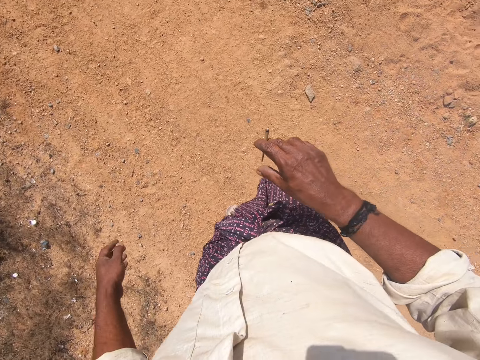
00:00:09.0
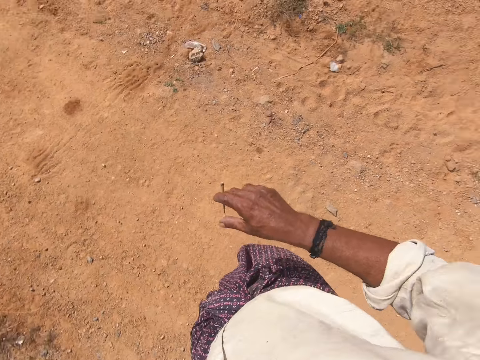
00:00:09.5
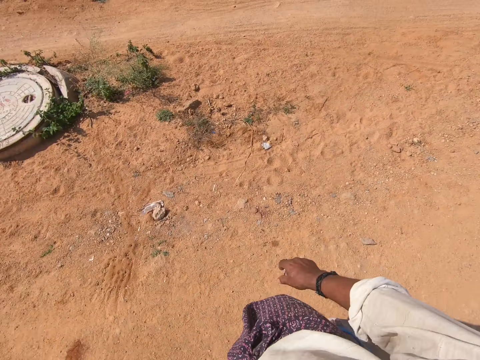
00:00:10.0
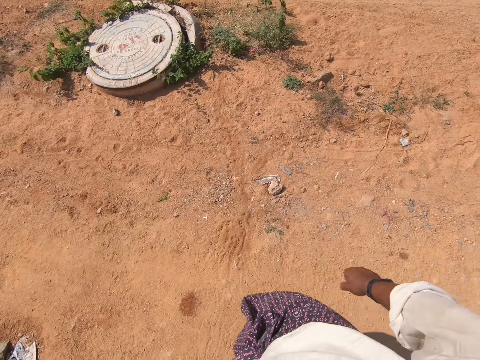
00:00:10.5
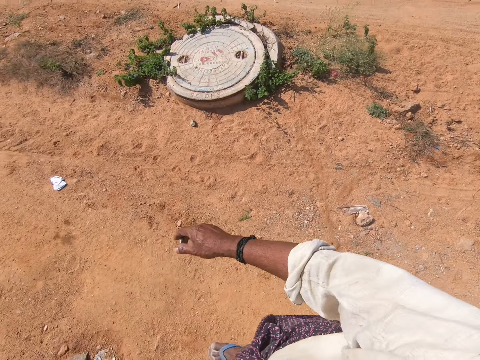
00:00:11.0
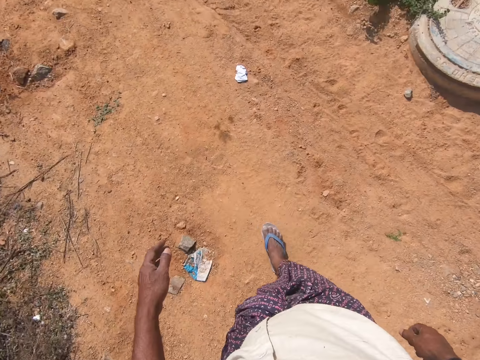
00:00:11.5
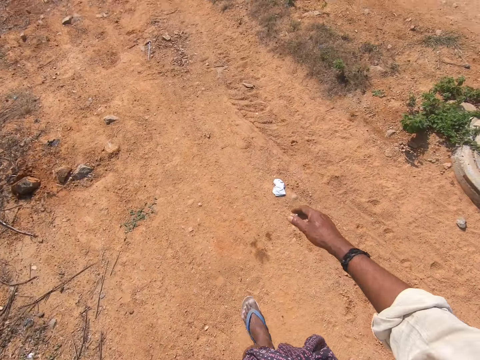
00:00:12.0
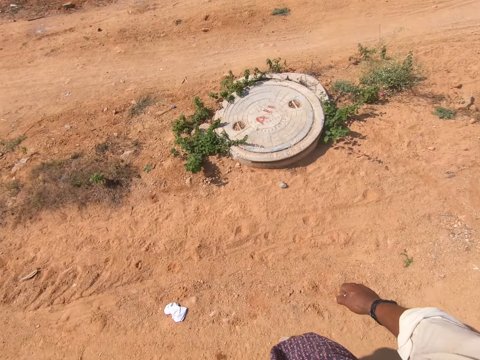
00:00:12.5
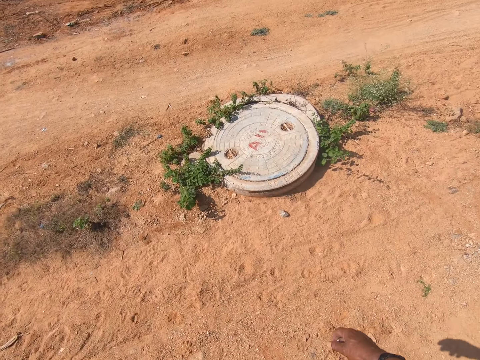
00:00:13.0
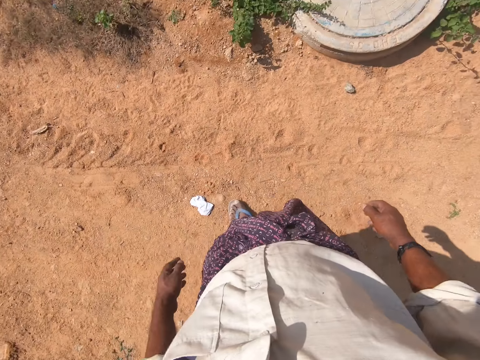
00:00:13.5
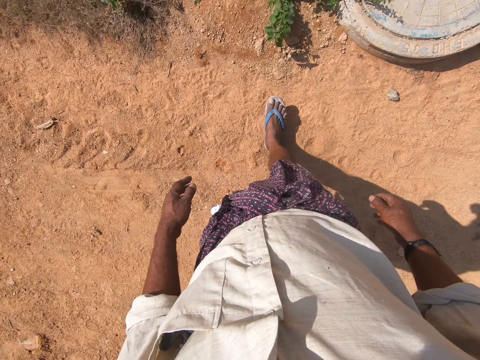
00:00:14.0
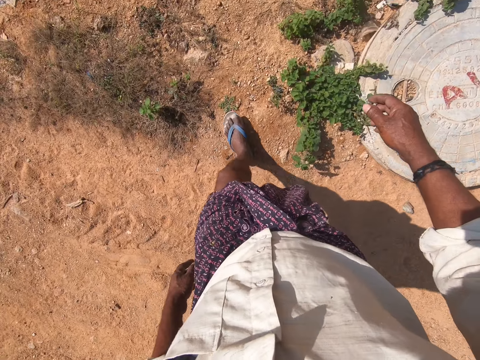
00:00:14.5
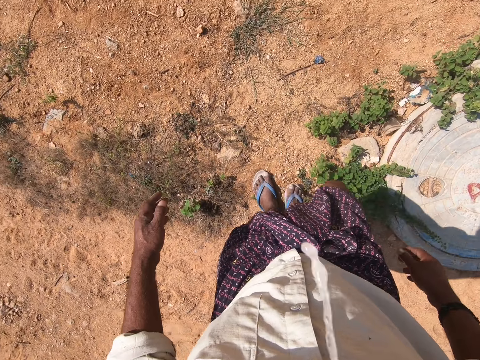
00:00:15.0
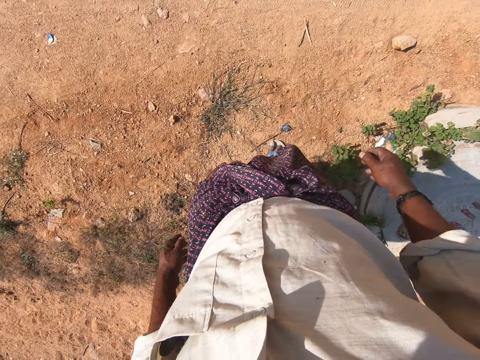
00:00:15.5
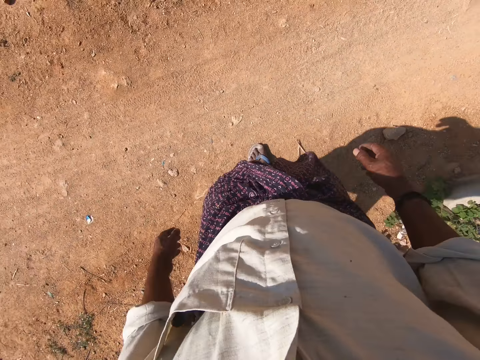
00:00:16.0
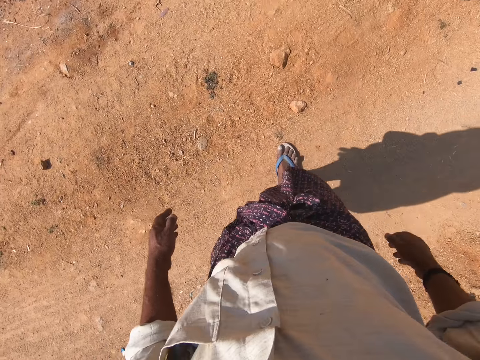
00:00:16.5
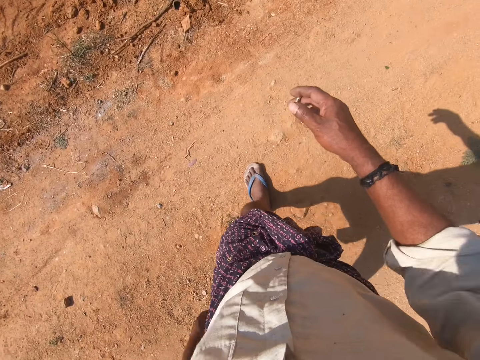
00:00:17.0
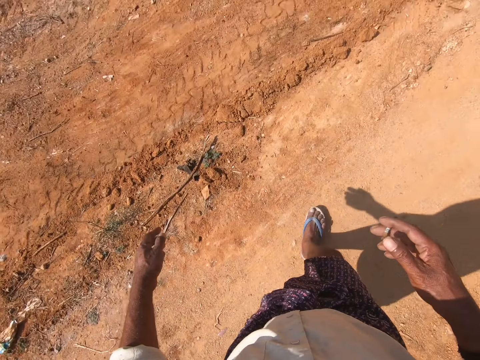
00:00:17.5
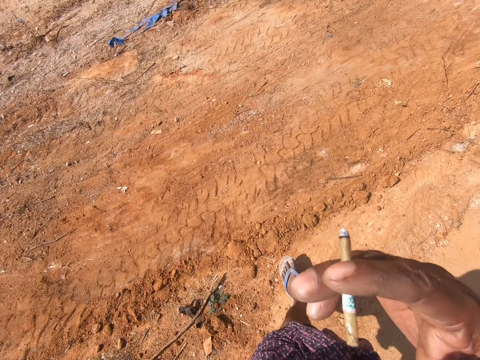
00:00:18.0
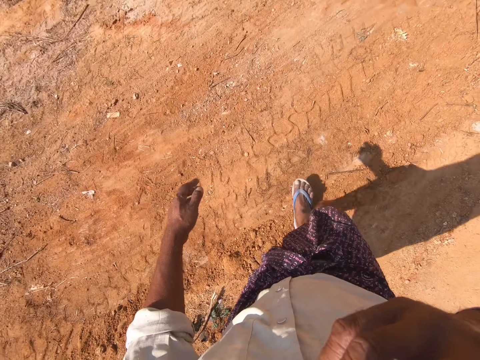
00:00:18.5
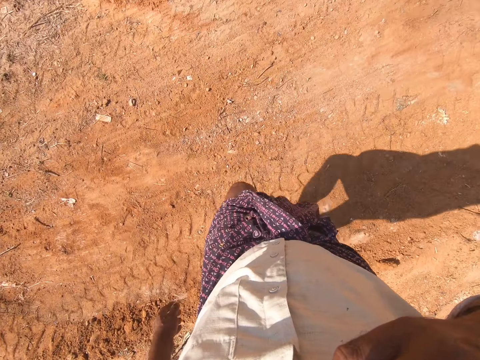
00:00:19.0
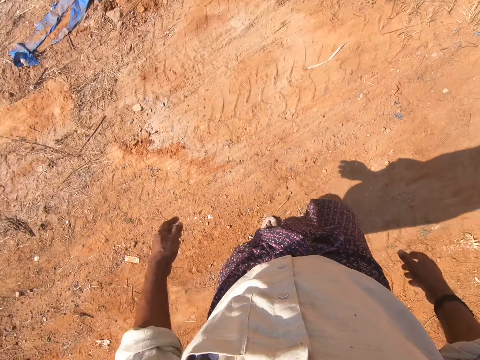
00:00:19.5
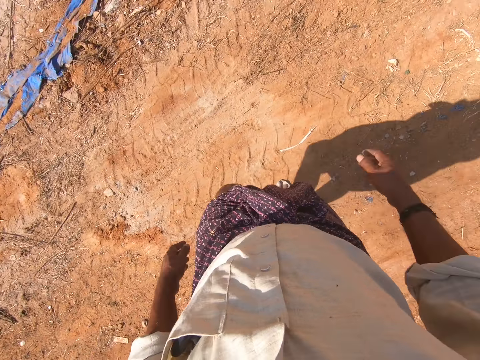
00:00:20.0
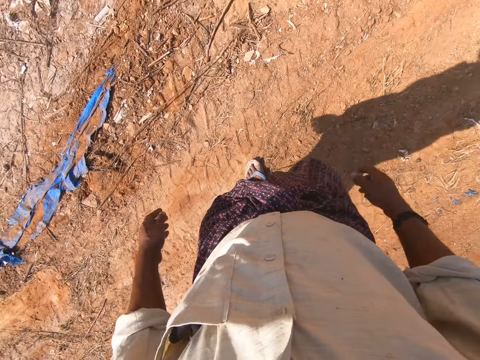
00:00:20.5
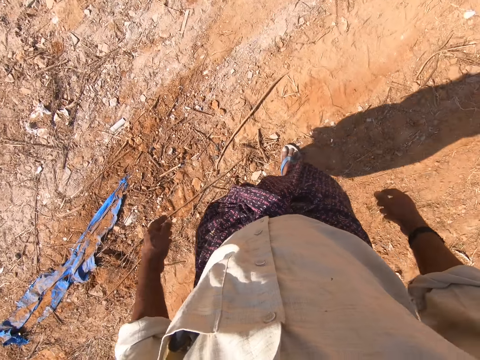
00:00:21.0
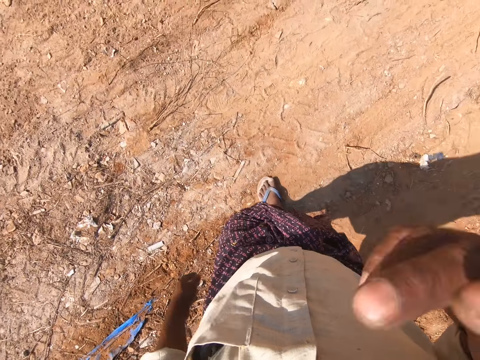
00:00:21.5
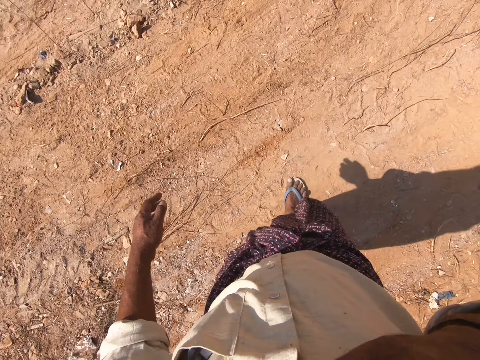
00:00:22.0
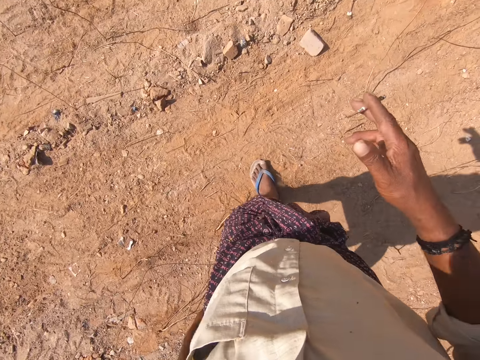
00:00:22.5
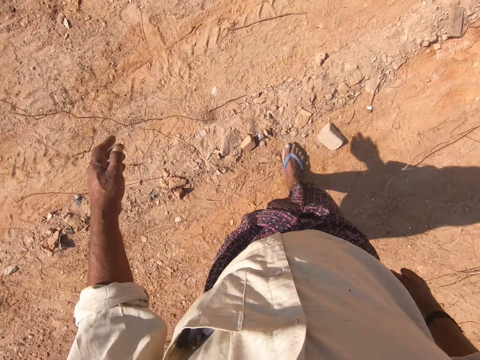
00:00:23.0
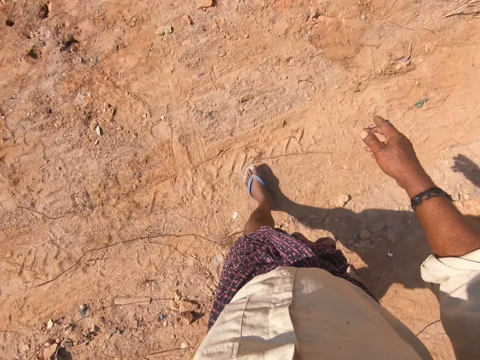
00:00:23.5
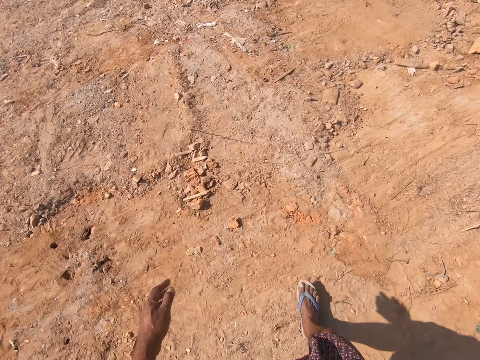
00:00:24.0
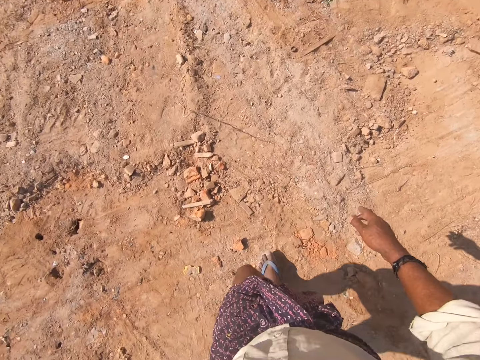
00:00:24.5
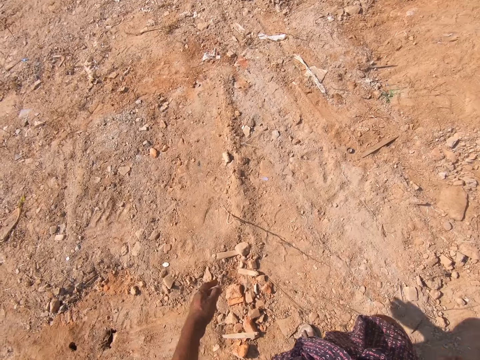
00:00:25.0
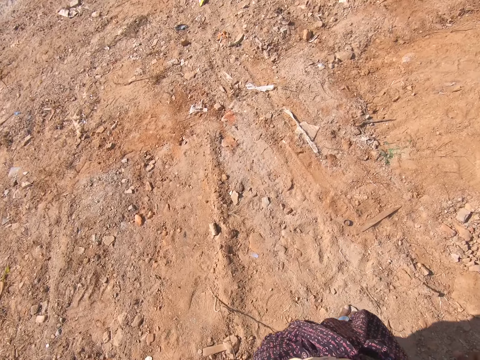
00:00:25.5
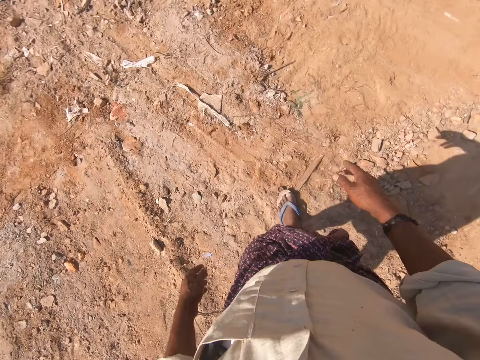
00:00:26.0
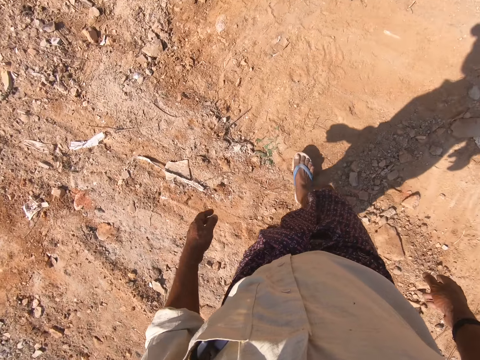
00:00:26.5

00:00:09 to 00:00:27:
The camera wearer places the cigarette in-between his index finger and his middle finger in his mouth. He removes his hand from the cigarette in his mouth. He removes the cigarette from his mouth with his right hand.

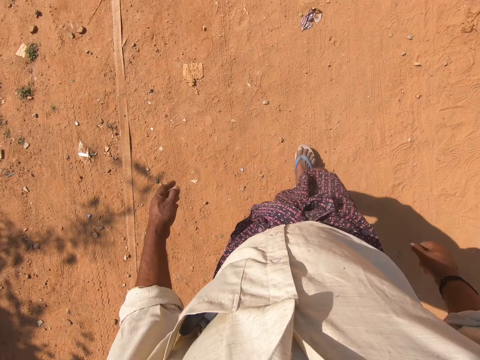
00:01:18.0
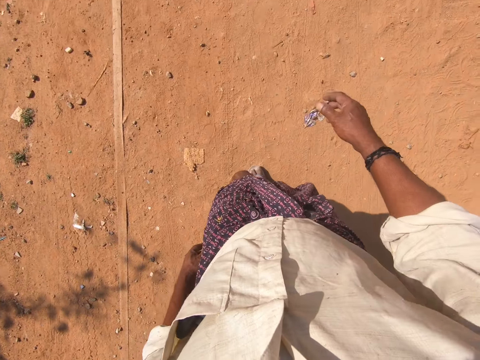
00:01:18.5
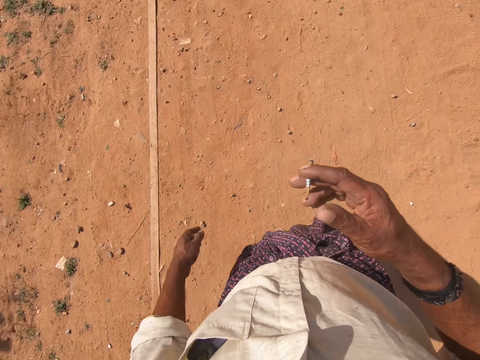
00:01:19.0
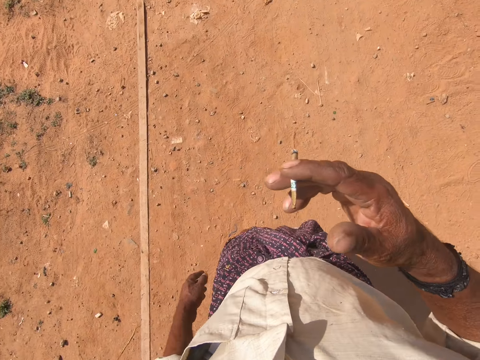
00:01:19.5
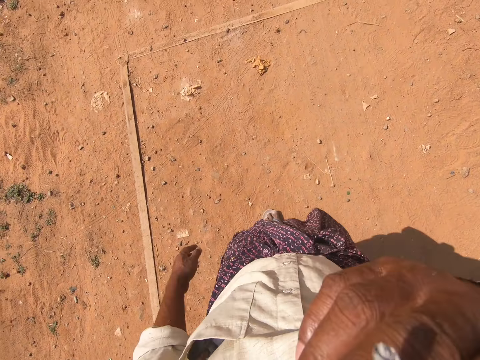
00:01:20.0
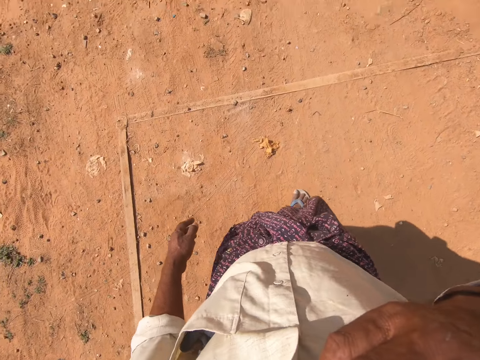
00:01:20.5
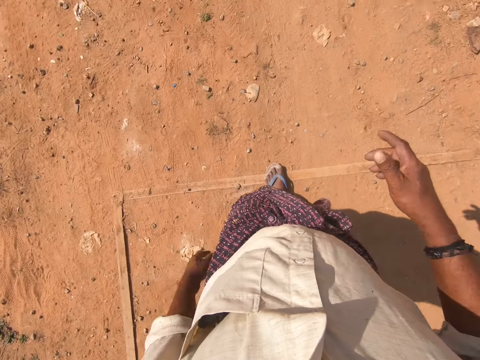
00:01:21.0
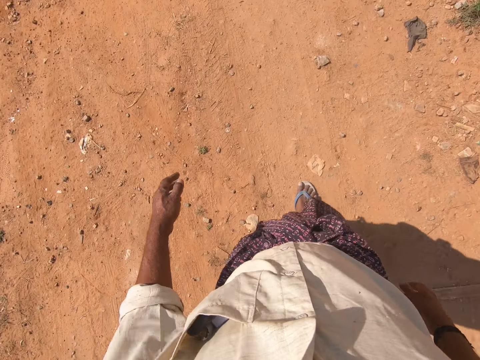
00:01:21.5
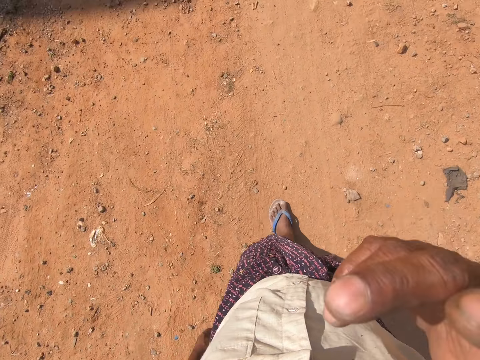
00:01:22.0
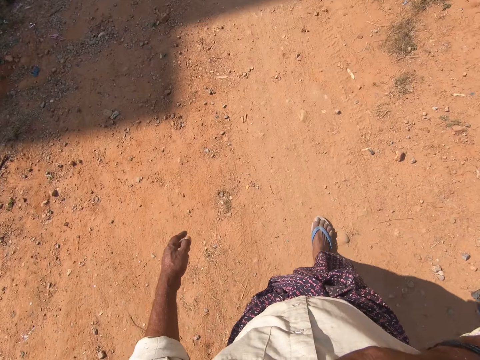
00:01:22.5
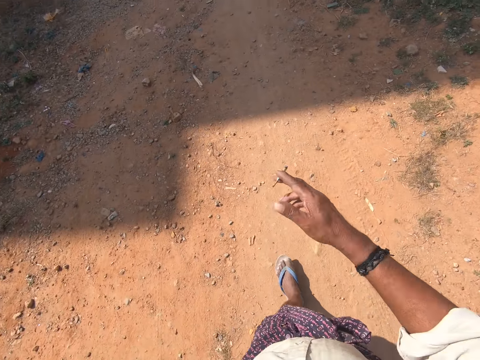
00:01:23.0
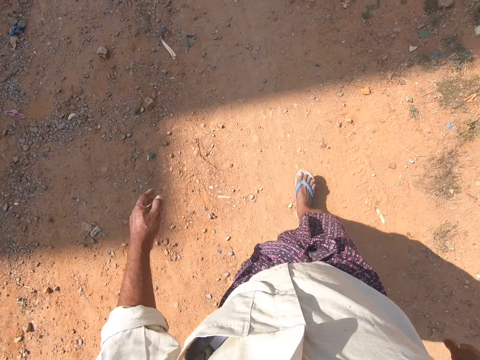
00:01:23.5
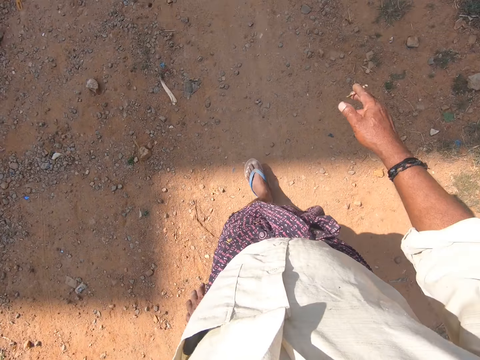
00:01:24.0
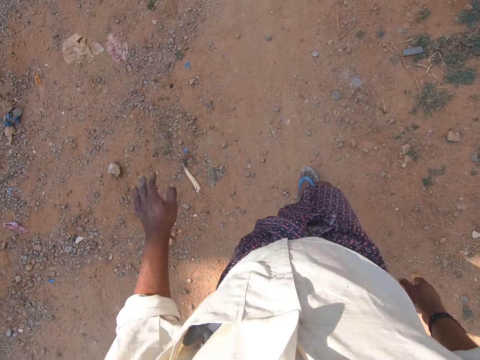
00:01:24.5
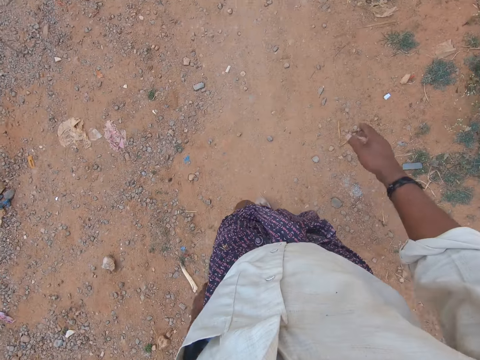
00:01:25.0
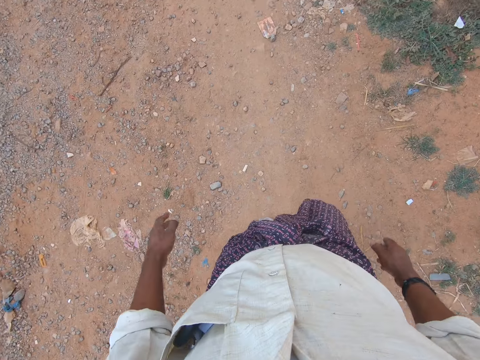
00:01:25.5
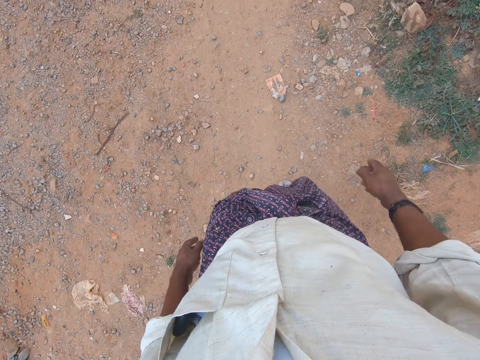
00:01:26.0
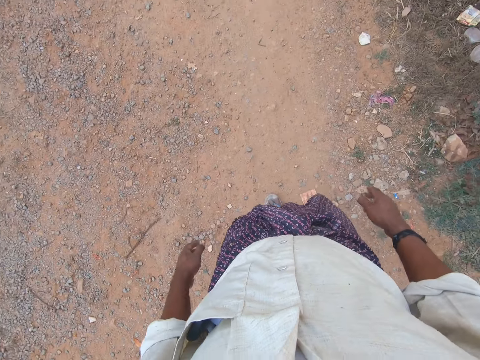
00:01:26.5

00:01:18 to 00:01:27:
The camera wearer places the cigarette in-between his index finger and his middle finger in his mouth. He removes his hand from the cigarette in his mouth. He removes the cigarette from his mouth with his right hand.
